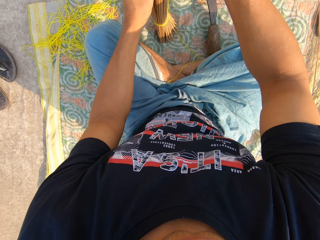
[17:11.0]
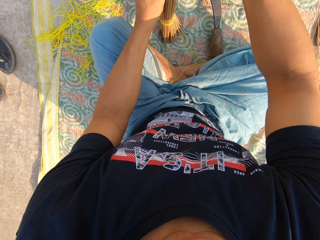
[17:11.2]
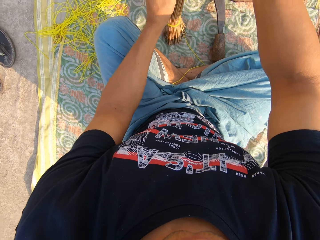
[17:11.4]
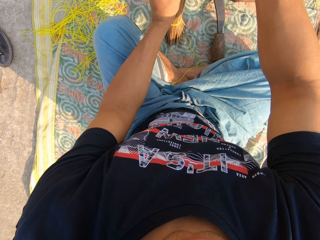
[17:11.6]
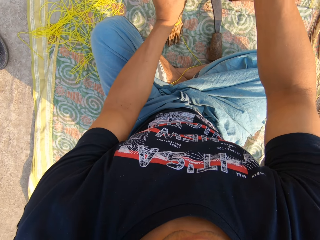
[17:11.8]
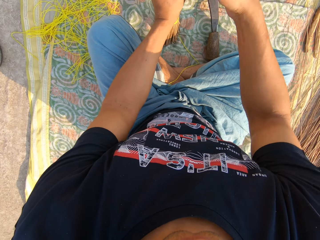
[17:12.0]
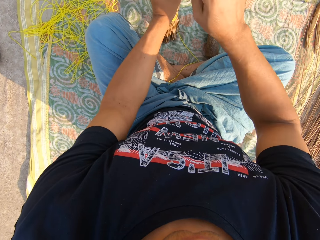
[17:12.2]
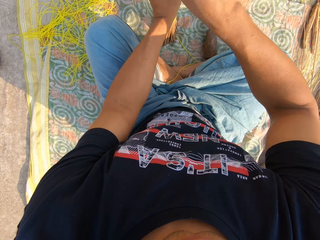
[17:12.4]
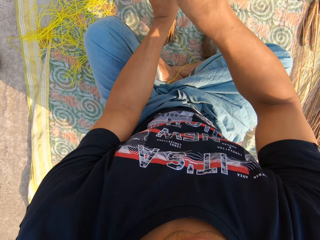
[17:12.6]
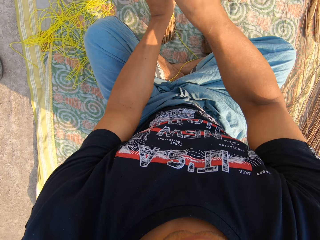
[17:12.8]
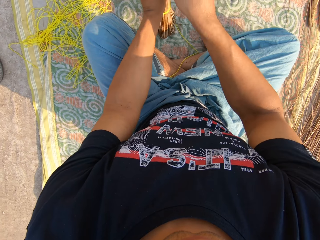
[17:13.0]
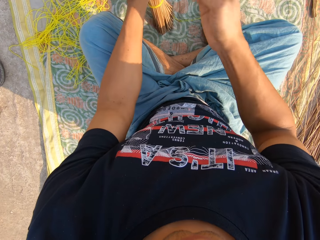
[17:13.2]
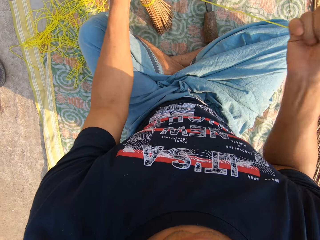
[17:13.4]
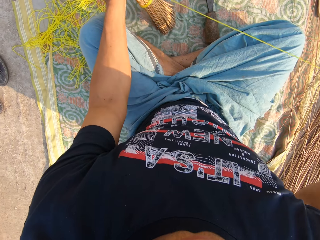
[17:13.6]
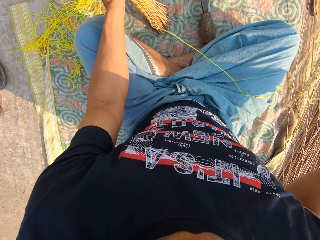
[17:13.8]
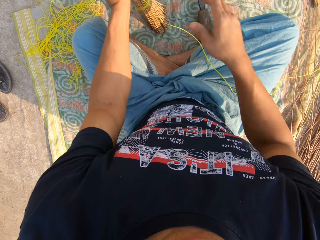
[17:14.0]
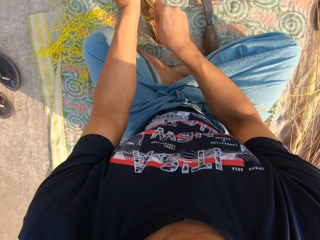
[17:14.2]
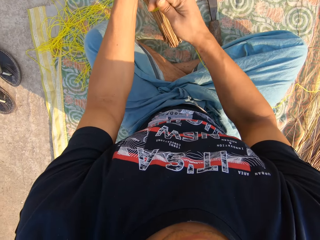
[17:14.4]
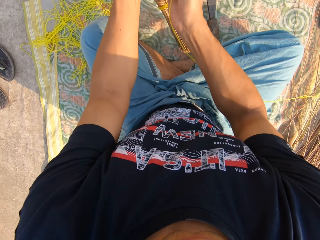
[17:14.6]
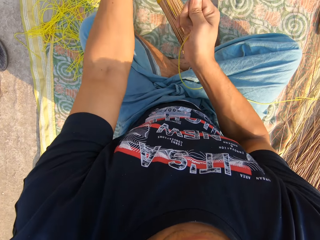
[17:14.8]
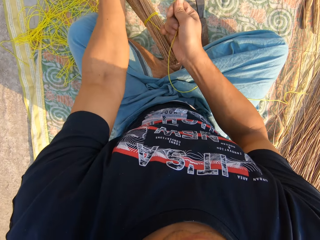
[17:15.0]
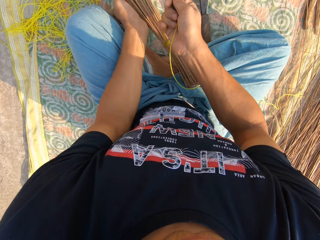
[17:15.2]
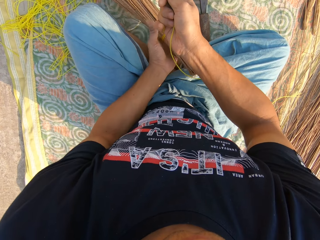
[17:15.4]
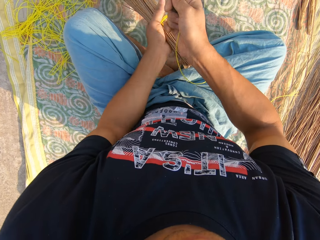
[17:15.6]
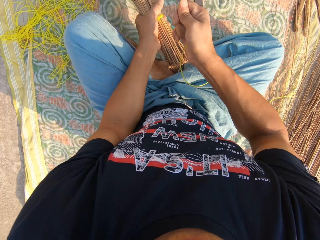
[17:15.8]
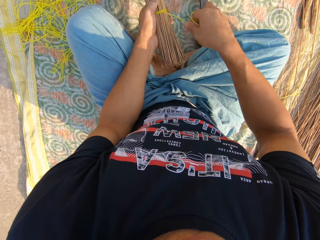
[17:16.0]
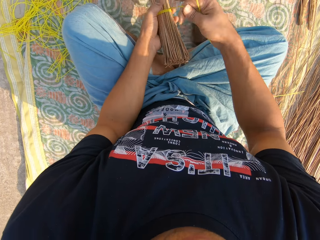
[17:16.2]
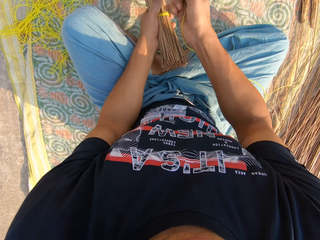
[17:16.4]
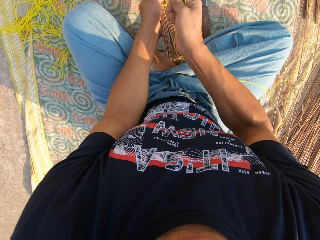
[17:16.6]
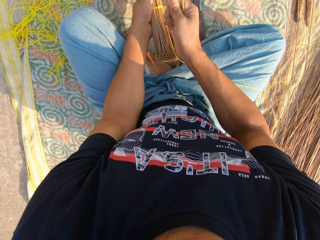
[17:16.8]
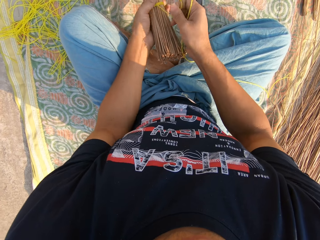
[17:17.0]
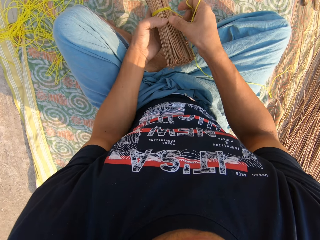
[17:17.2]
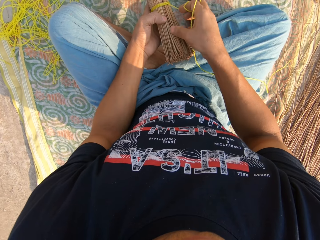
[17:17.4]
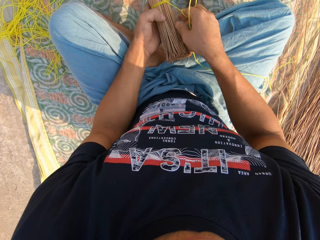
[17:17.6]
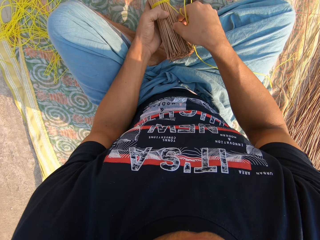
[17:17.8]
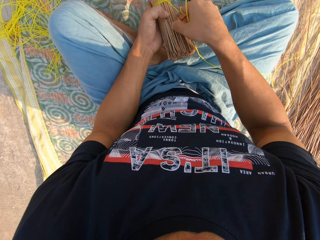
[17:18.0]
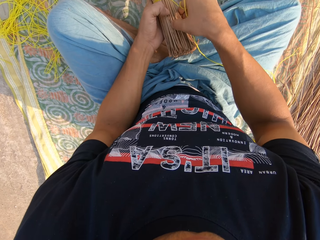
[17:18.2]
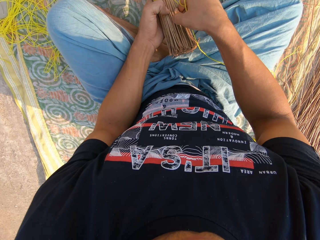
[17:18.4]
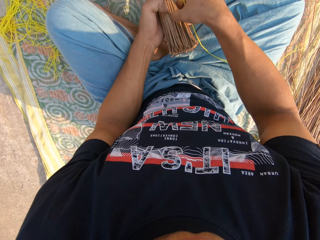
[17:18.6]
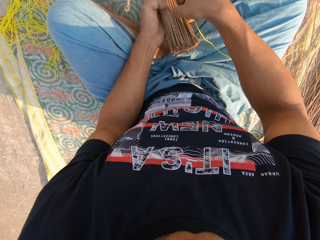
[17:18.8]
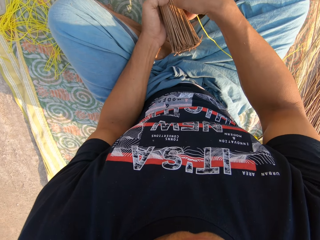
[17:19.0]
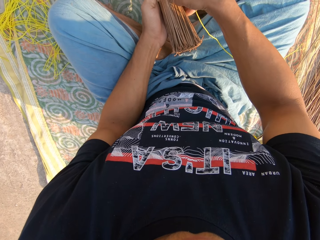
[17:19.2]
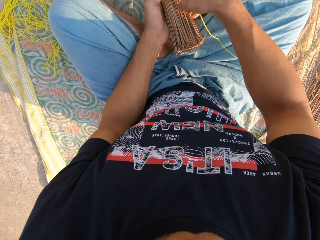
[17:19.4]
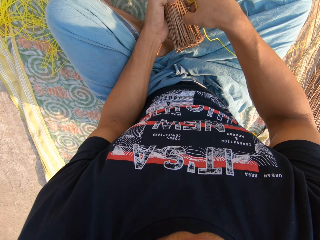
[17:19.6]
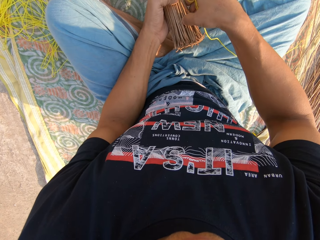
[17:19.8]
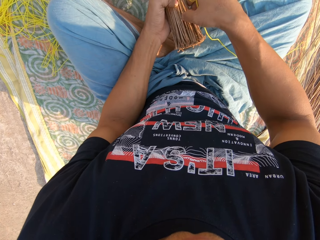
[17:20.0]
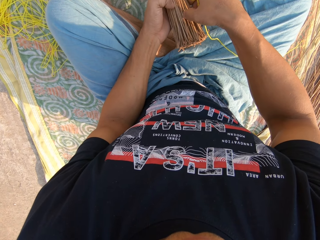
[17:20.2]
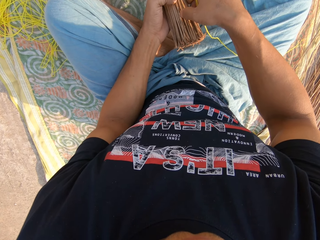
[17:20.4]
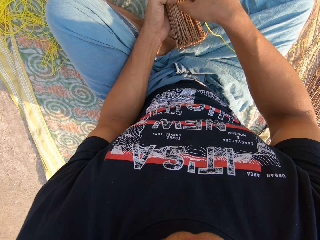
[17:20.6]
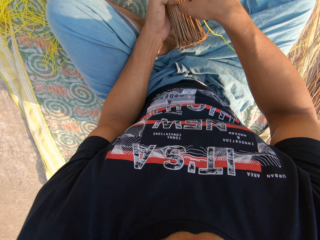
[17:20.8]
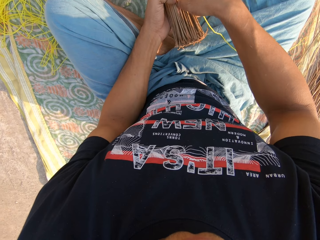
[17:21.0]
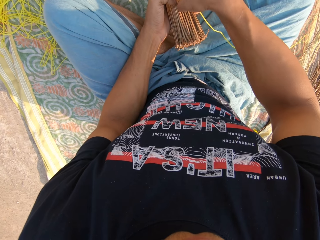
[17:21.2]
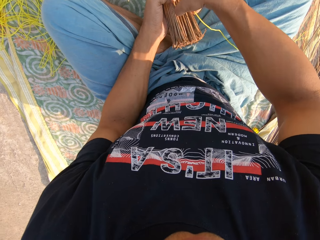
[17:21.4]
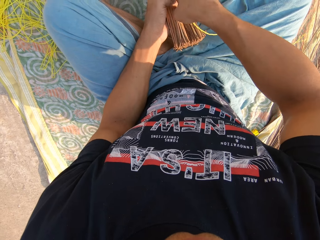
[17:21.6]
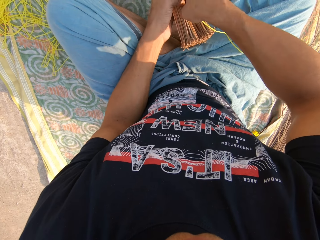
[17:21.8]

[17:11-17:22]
The camera wearer pulls the rope with his right hand. He ties the broom with the rope in his right hand. He arranges the broomstick with his hands.

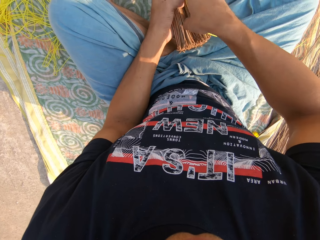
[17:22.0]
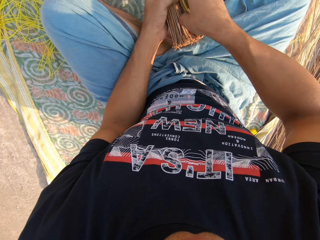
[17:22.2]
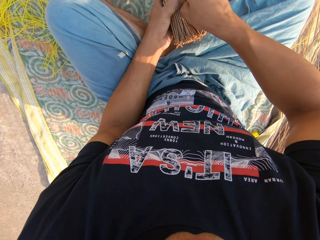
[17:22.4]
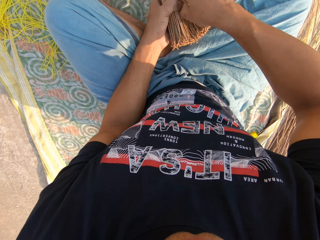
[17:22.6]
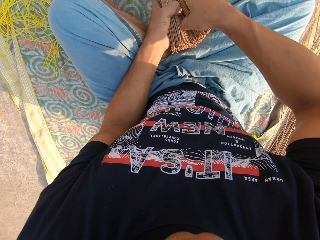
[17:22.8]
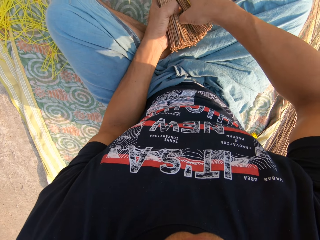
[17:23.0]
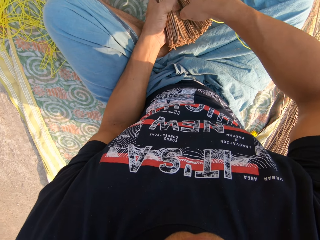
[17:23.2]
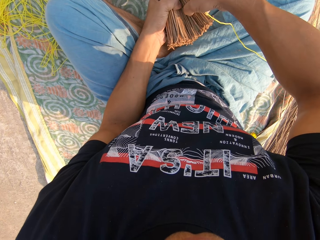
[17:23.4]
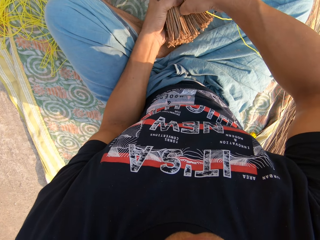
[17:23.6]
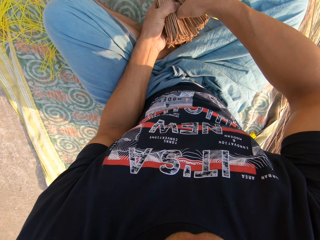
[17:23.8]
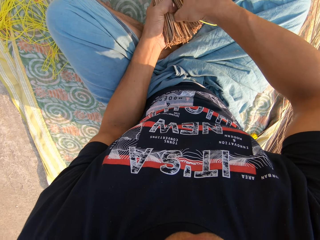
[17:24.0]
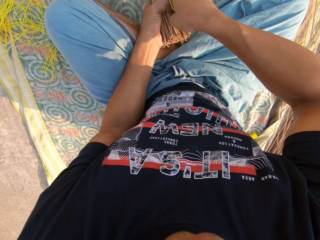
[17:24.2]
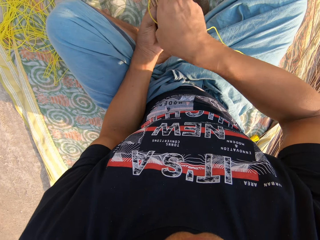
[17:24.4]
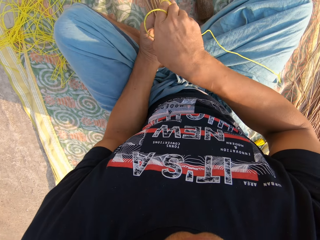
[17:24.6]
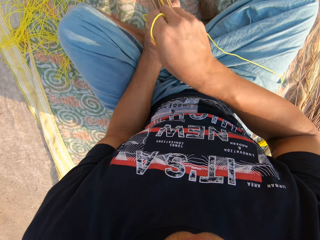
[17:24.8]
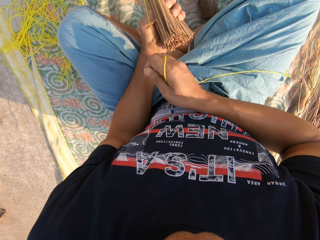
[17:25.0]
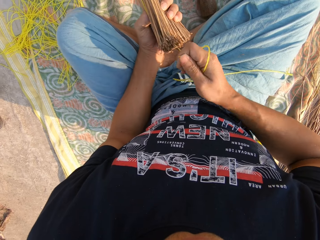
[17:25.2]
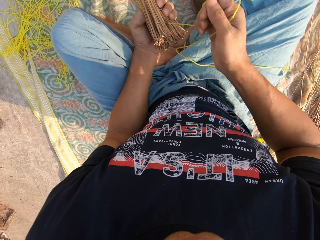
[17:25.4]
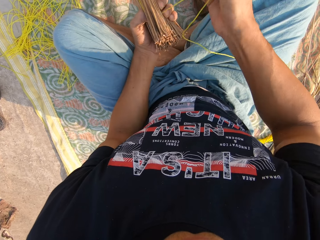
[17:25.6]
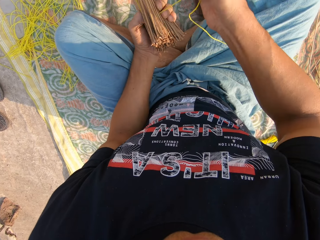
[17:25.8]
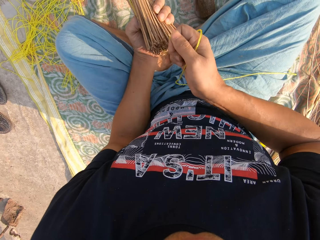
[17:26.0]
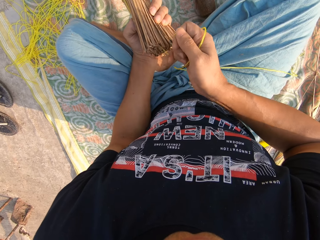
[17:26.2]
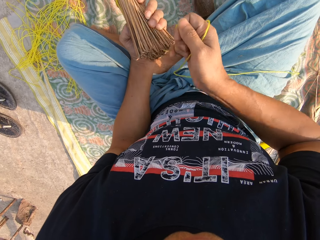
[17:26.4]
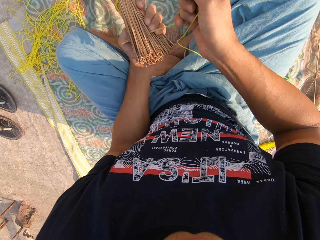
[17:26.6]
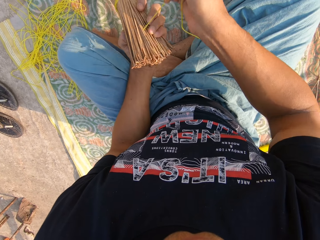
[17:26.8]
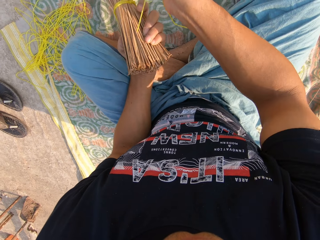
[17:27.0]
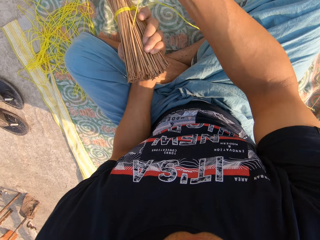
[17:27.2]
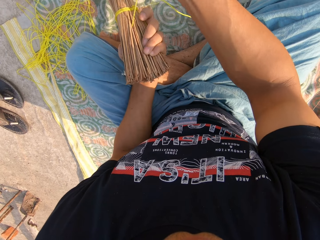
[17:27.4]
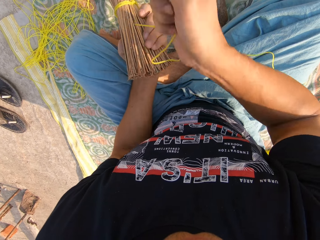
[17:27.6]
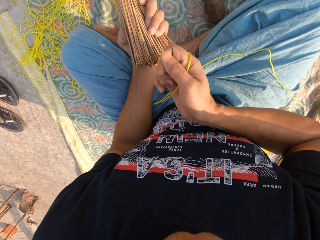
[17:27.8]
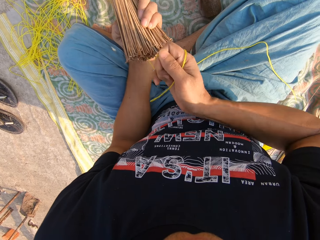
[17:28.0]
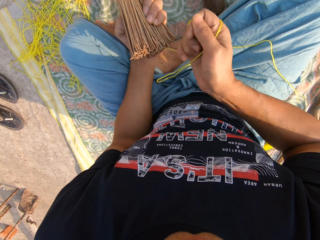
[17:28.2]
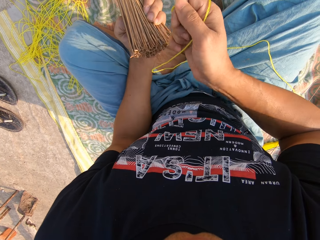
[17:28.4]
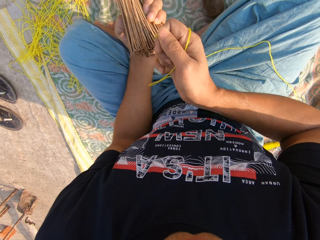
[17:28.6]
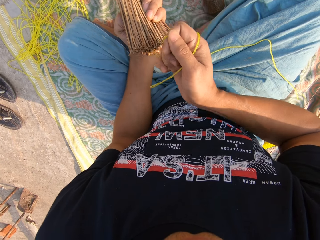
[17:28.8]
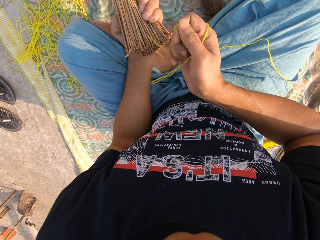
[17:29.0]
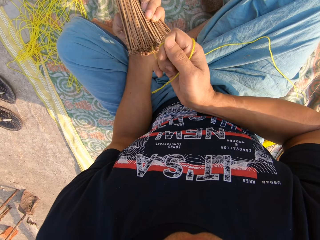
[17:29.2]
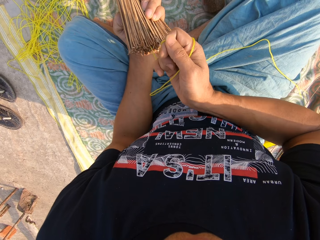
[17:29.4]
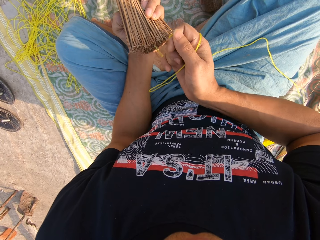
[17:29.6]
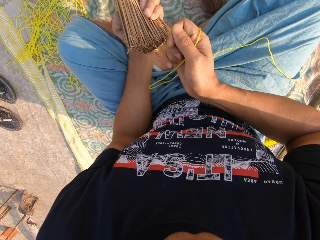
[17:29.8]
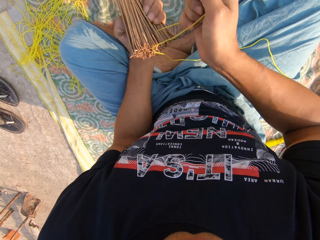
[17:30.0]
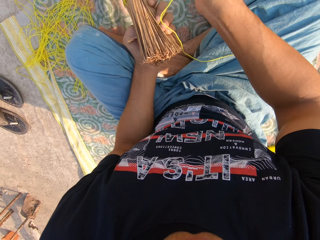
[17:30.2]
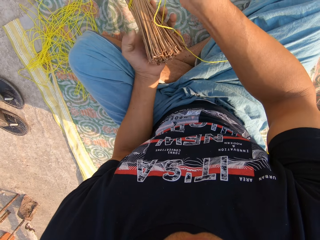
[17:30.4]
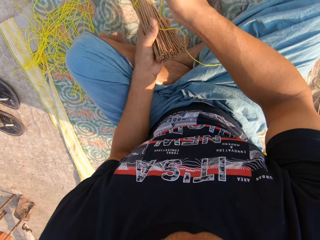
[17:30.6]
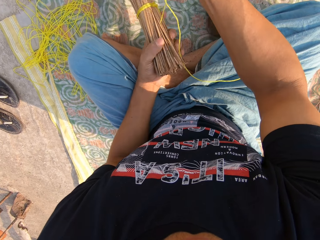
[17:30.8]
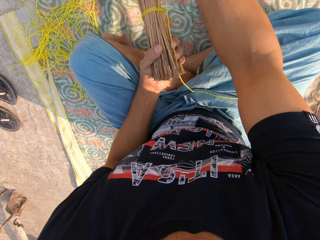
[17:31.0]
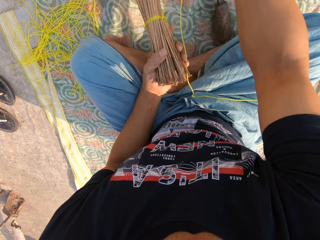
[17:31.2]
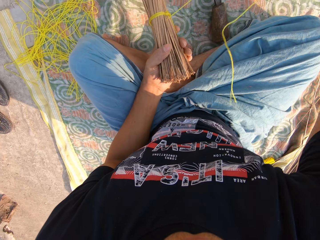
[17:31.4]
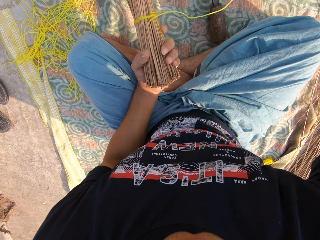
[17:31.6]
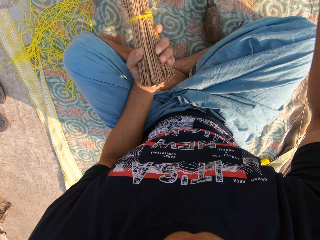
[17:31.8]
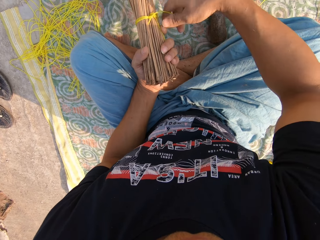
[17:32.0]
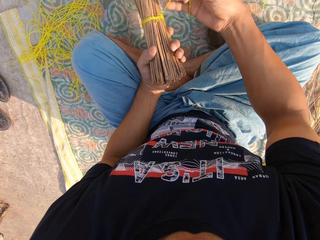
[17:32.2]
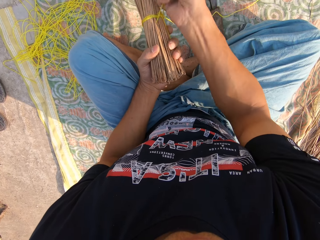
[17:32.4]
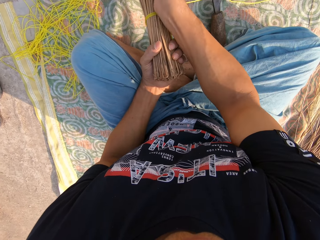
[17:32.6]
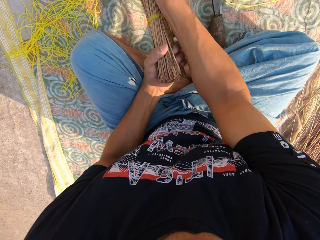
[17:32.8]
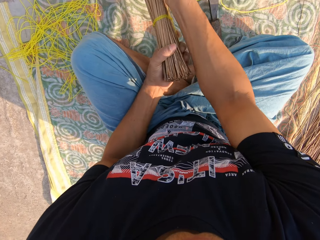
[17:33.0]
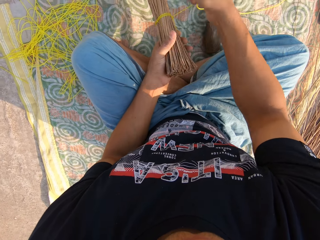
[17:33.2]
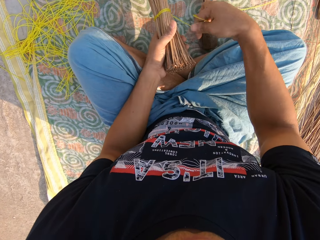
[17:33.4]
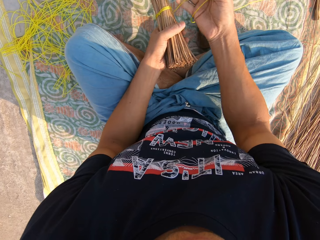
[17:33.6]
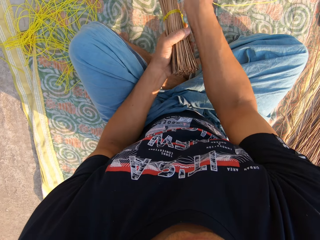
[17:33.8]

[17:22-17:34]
The camera wearer adjusts the broom with both hands. He ties the broom together with the rope in his right hand.
